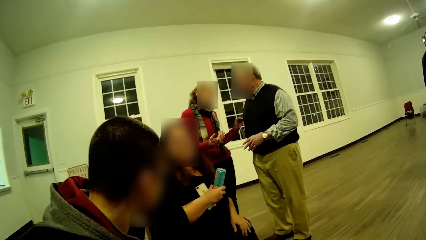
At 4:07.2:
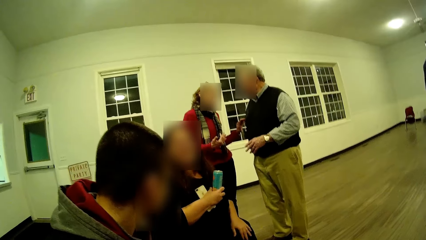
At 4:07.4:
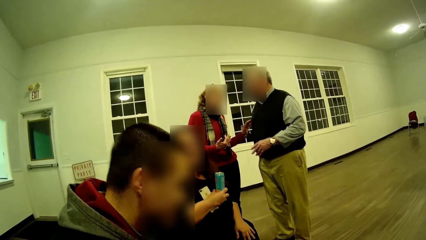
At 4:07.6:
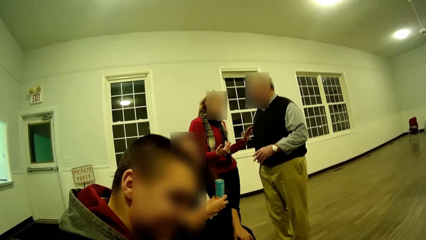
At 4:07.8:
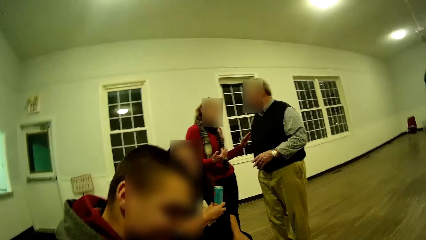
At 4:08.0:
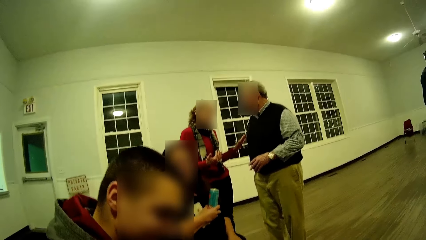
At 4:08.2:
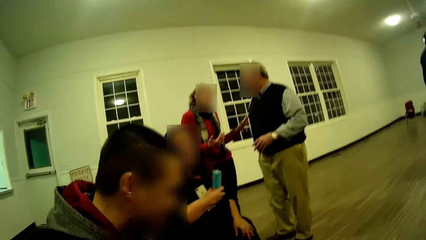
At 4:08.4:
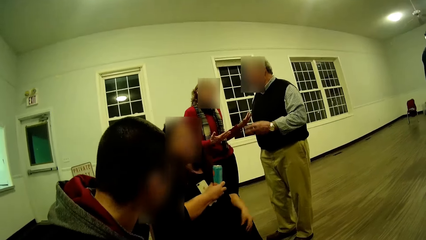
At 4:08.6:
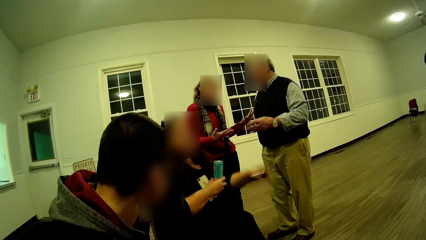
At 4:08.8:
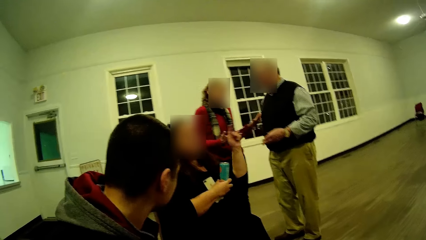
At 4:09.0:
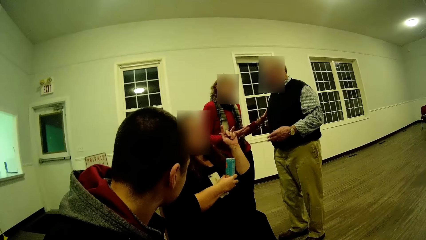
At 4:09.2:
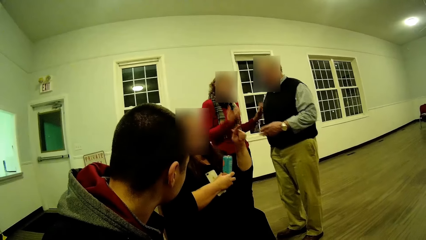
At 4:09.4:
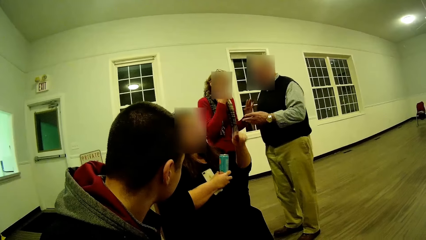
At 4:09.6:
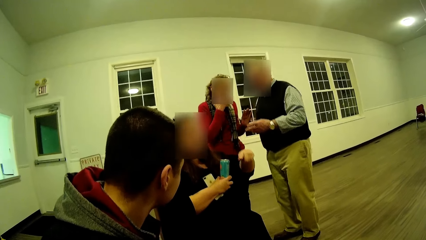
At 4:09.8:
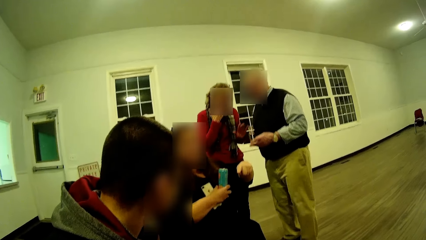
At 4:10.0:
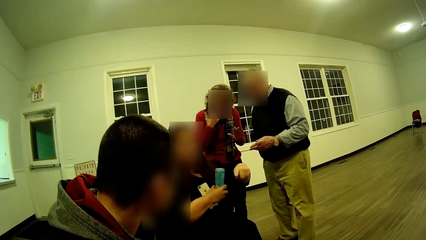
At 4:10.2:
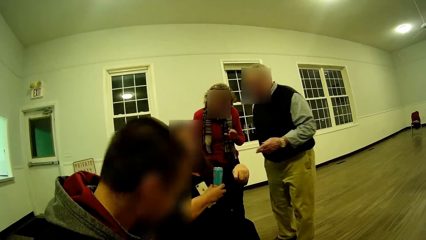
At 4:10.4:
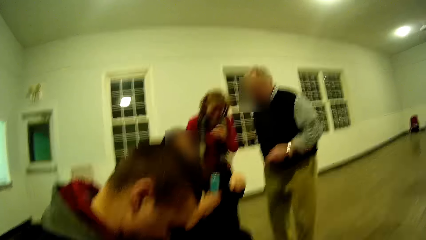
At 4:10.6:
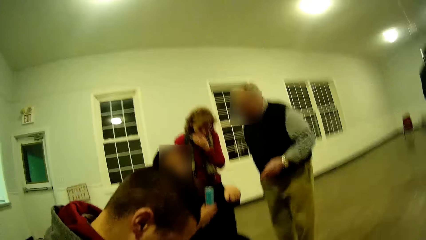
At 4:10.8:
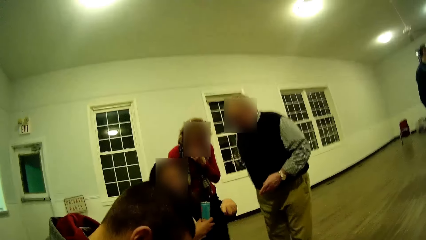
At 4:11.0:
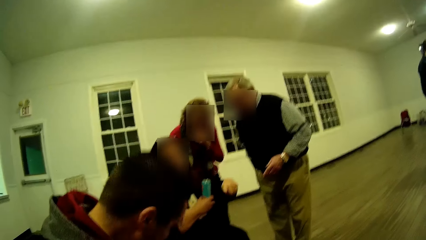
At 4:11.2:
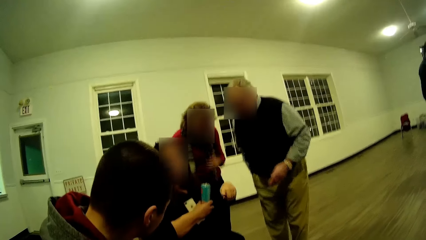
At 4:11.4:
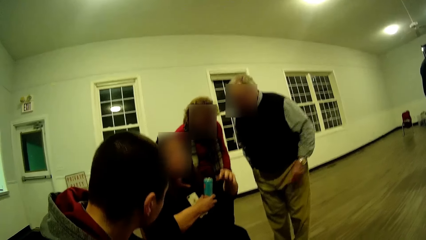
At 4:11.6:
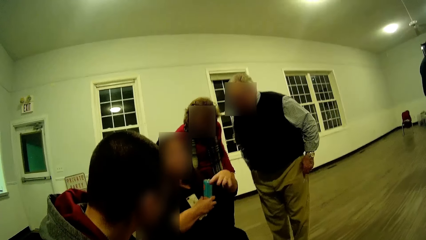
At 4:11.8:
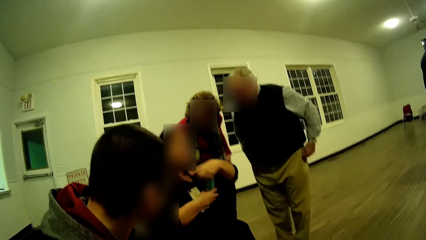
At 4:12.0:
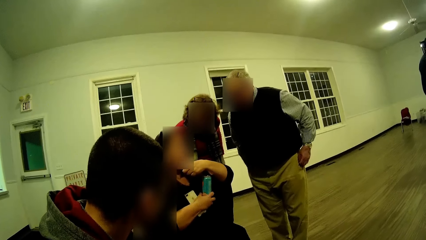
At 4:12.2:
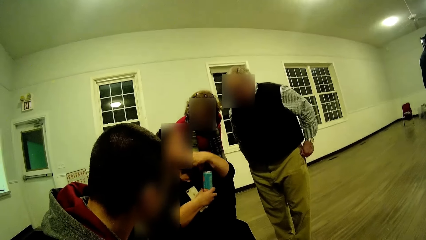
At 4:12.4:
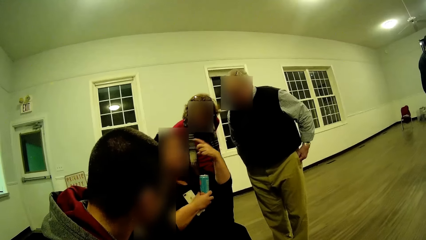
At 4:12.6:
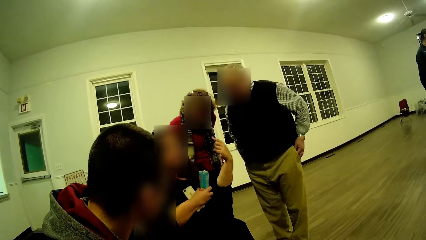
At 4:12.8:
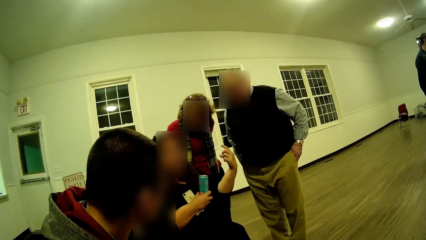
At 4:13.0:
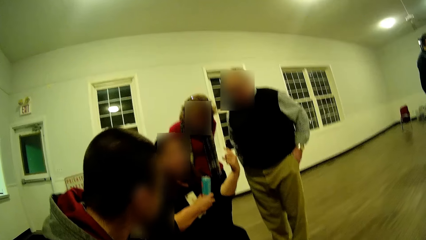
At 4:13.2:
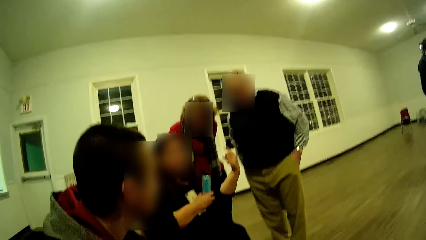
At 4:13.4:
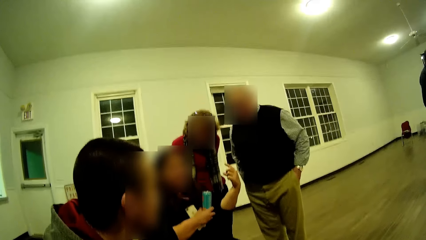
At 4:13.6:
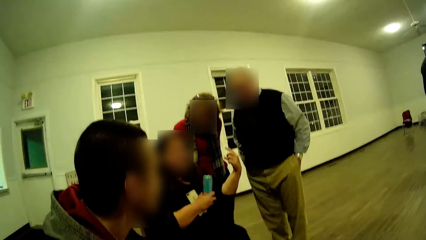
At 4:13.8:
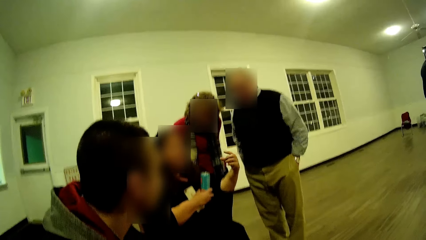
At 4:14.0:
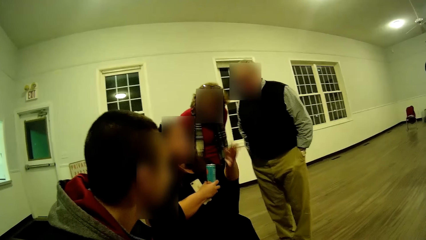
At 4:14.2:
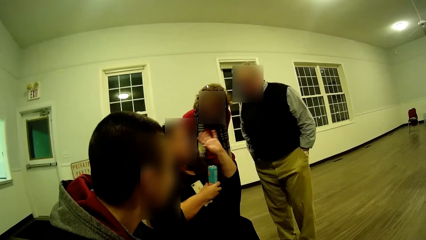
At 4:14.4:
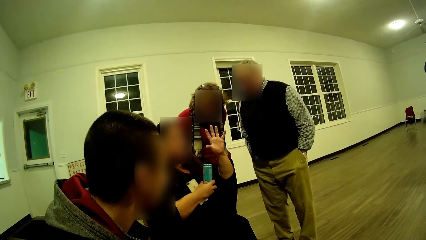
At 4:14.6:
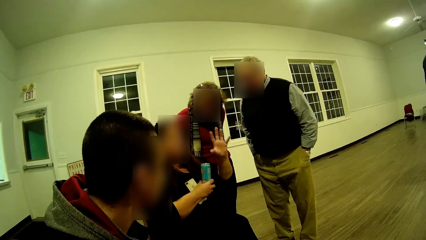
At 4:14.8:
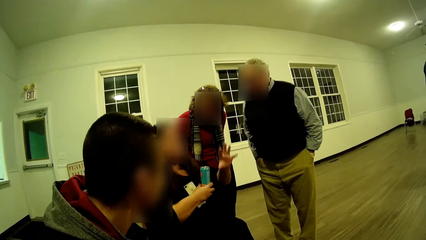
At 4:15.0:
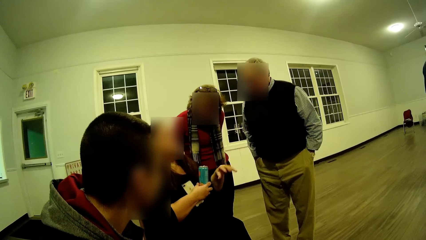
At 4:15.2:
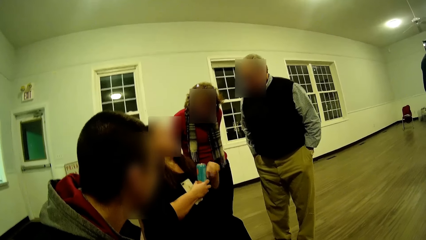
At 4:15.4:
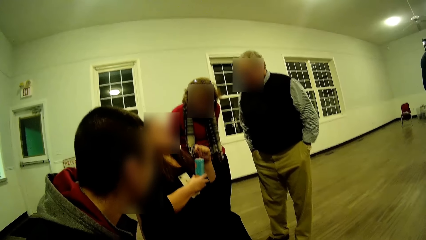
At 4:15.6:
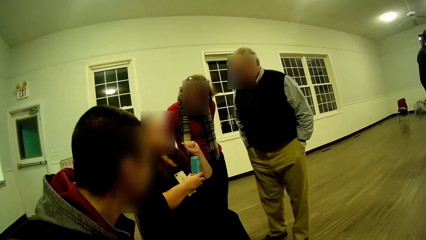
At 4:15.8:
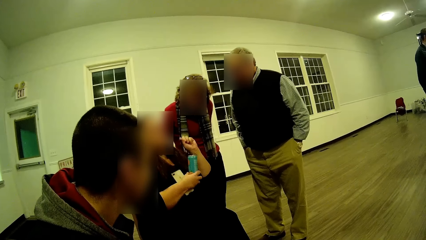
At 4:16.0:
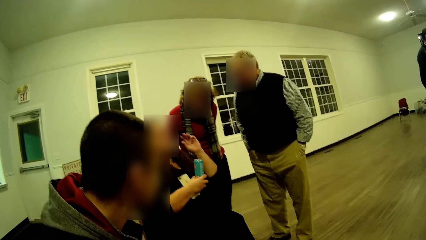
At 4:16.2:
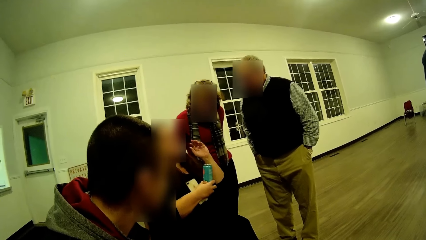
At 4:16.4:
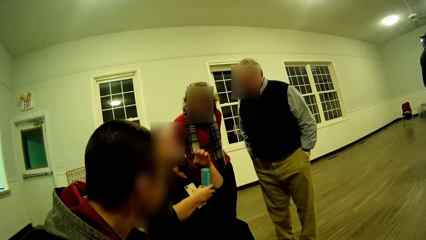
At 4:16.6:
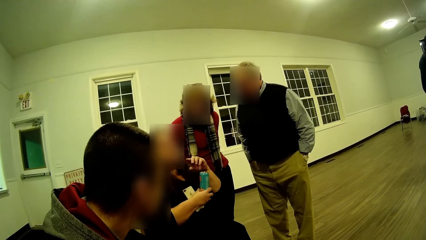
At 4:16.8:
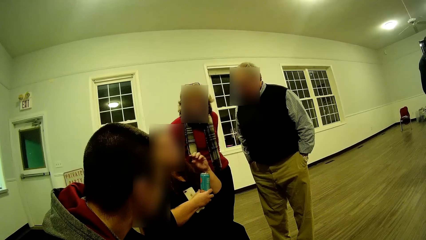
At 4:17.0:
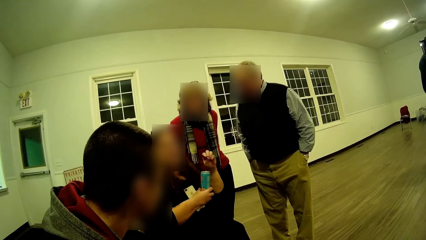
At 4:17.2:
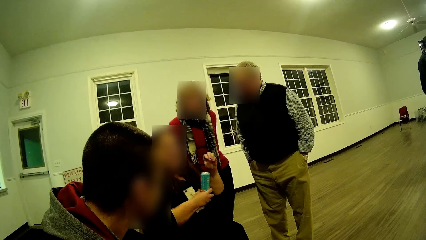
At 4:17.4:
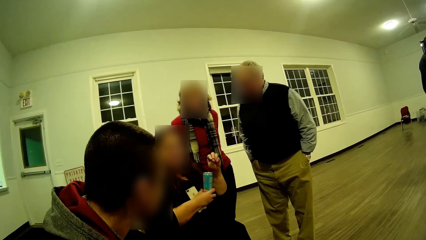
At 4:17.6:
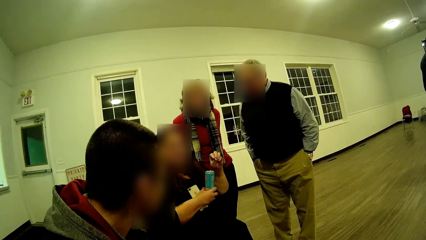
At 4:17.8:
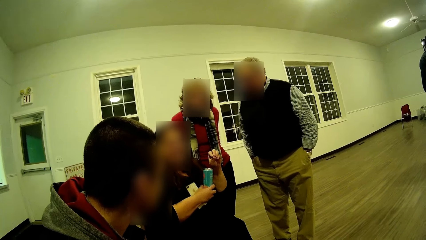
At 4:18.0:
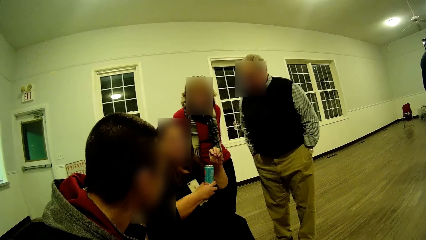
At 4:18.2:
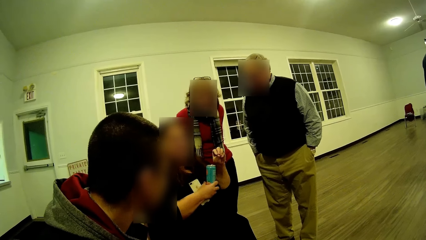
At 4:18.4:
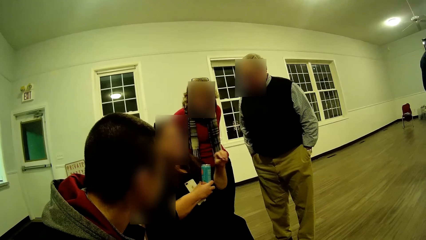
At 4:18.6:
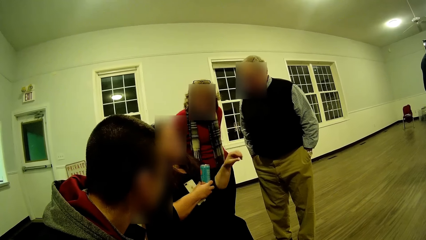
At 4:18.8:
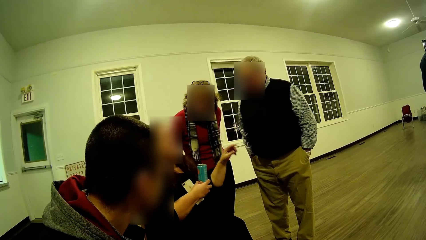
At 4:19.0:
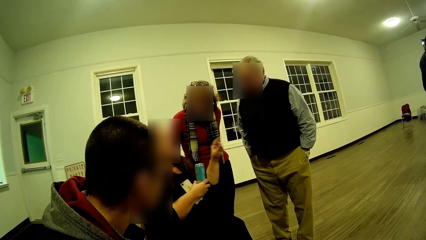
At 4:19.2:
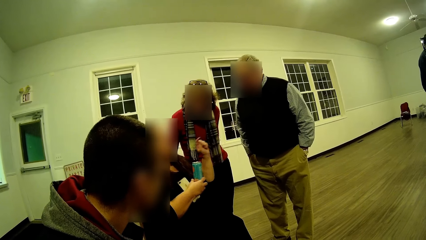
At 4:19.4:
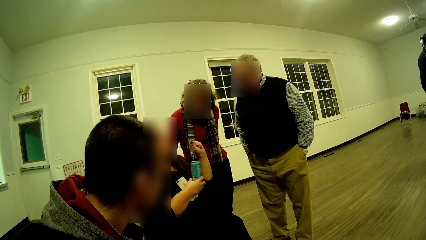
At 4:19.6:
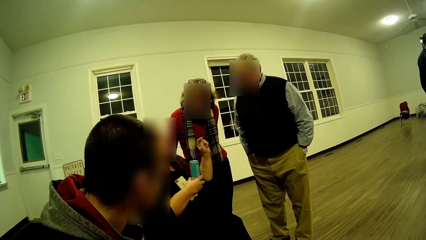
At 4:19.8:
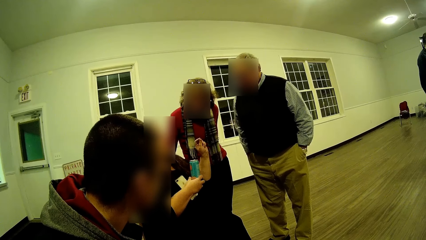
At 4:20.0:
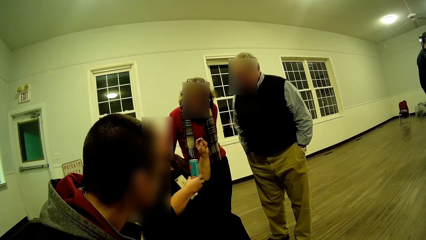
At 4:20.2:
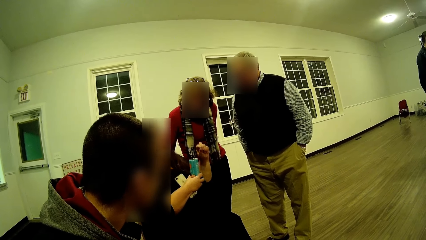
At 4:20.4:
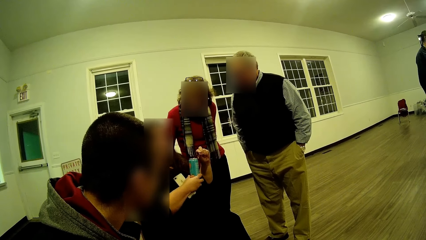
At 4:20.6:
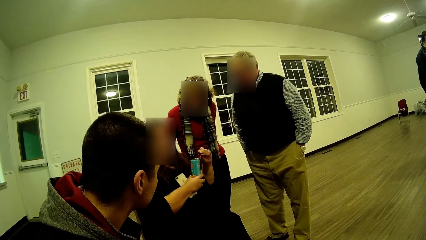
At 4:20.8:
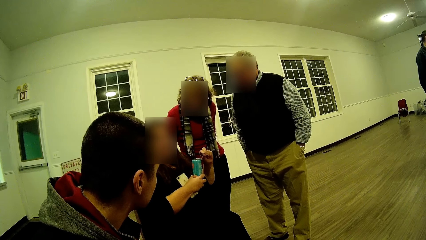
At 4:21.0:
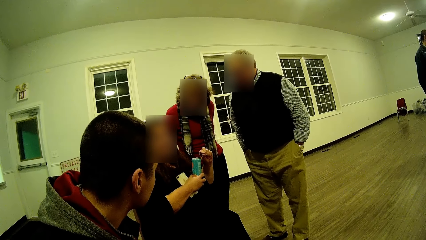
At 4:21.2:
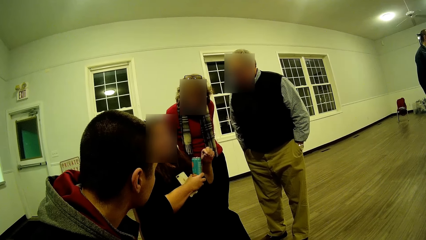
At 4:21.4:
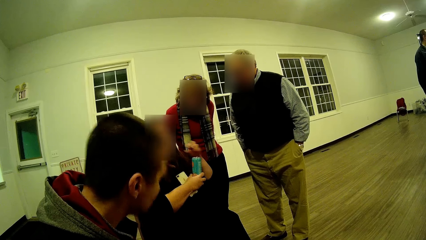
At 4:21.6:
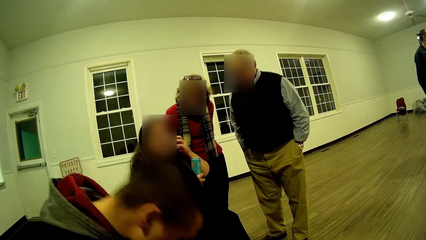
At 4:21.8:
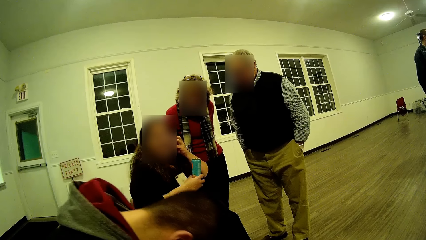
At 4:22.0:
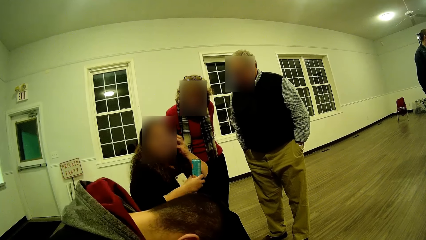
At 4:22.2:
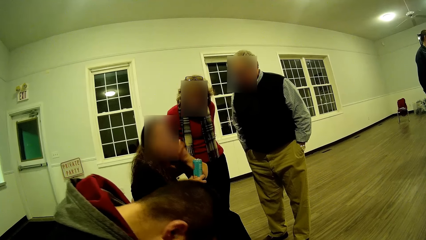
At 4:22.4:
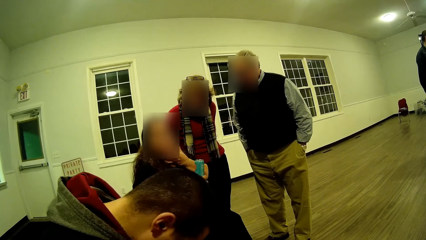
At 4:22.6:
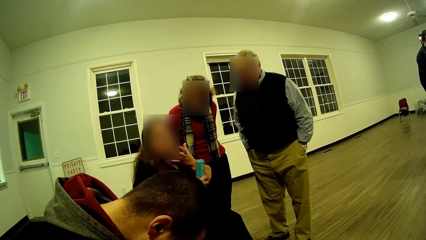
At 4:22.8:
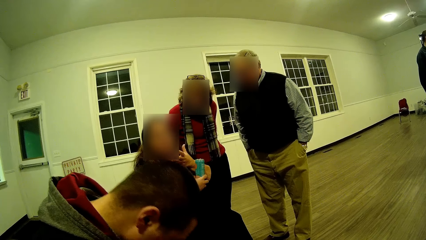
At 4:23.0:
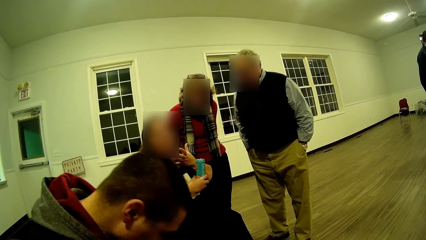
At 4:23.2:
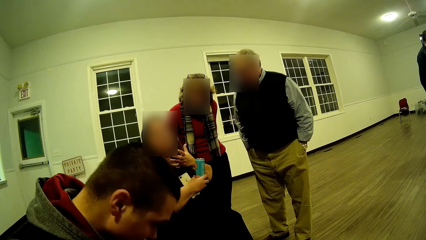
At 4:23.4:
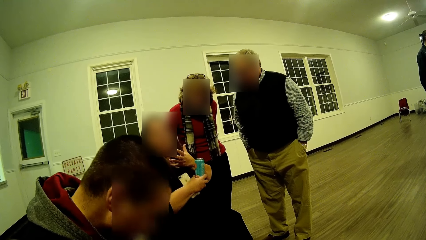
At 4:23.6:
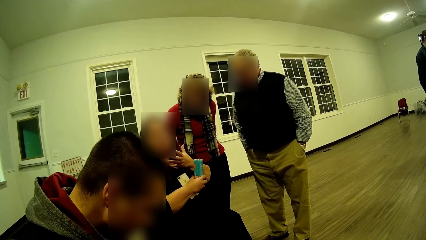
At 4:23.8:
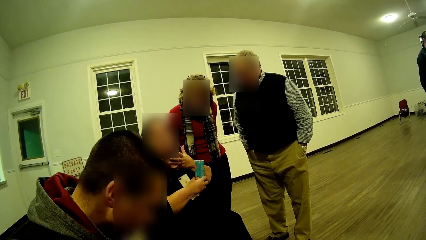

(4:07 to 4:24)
A person talks and points towards the camera wearer. A man looks the other side. The man looks down. He looks towards the person. The person moves her hand around. The man replies to the person. The person moves her hand around. The person talks. The man bends down.
